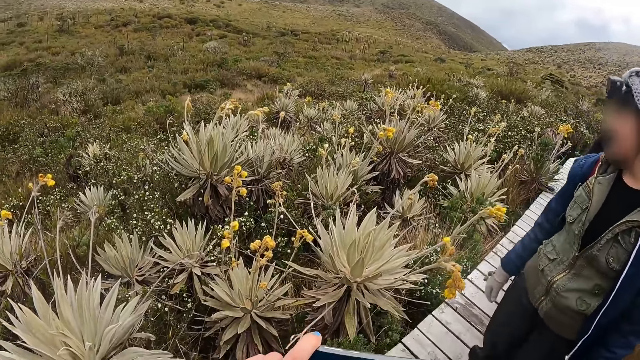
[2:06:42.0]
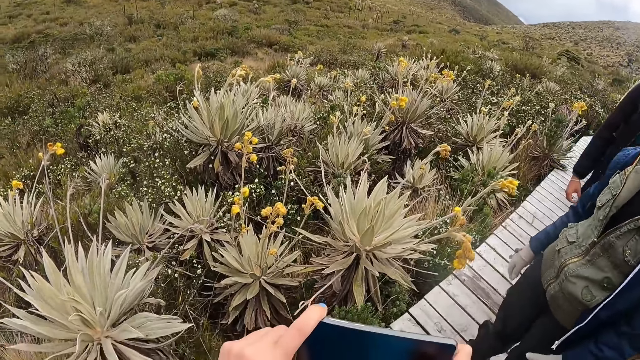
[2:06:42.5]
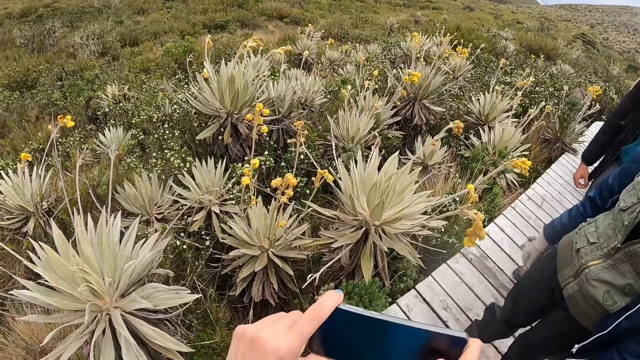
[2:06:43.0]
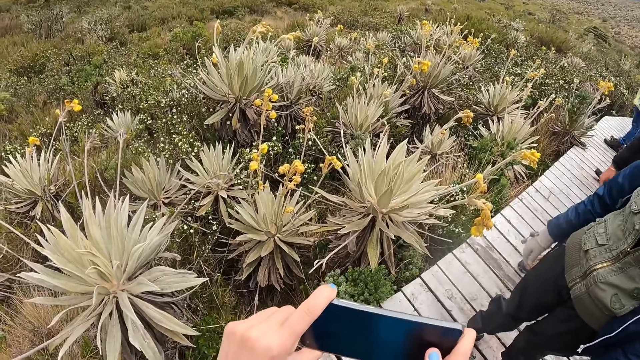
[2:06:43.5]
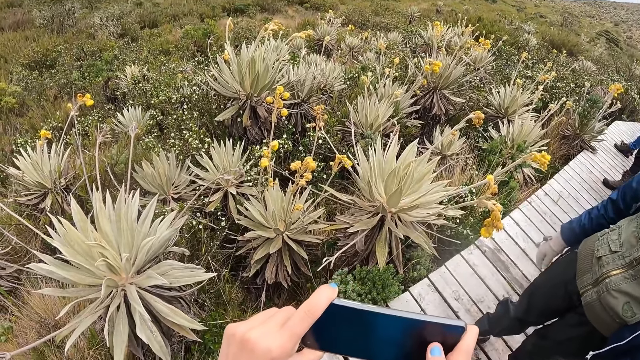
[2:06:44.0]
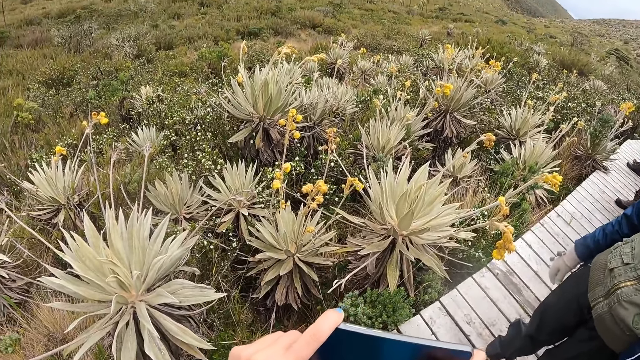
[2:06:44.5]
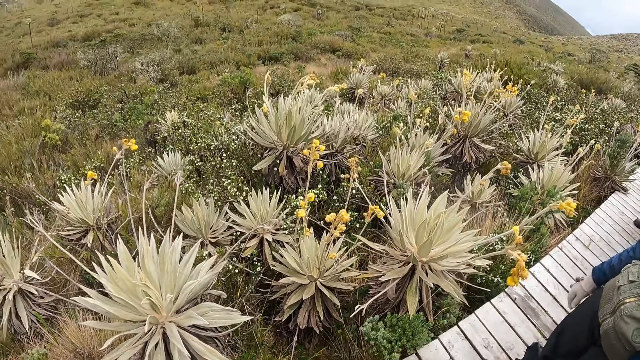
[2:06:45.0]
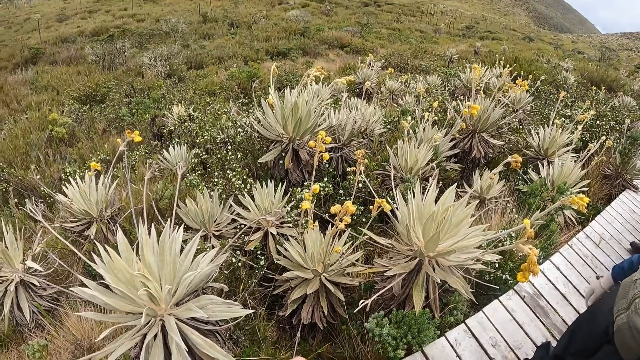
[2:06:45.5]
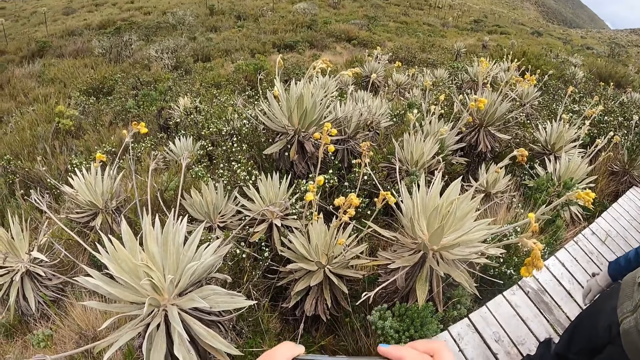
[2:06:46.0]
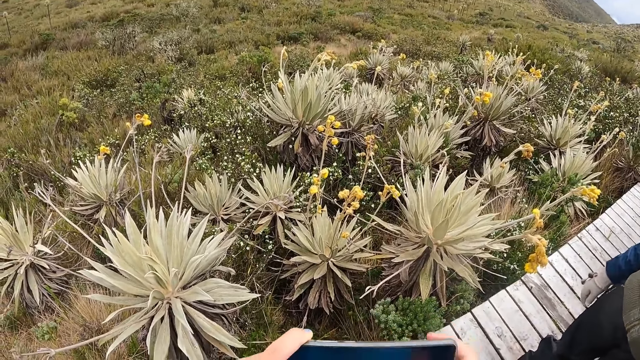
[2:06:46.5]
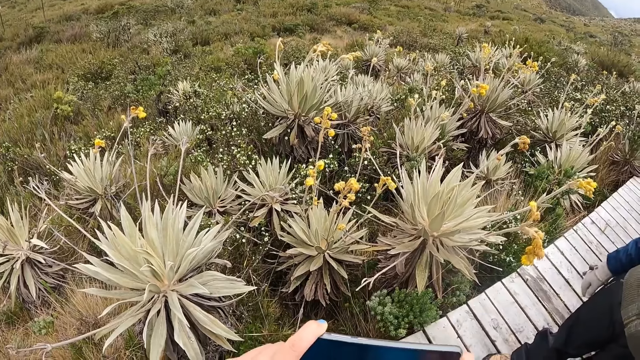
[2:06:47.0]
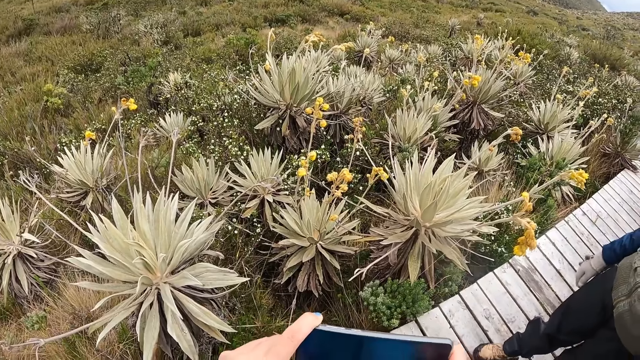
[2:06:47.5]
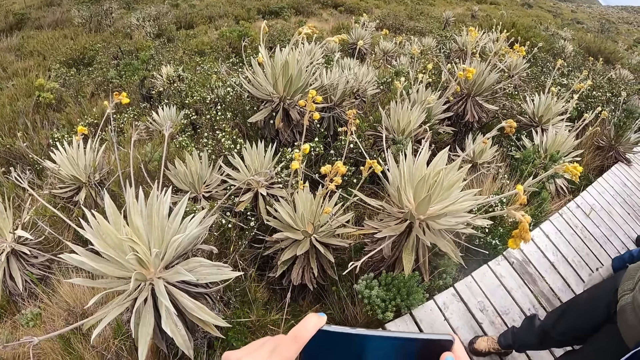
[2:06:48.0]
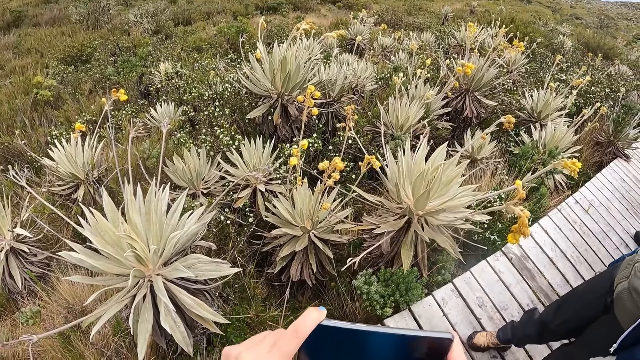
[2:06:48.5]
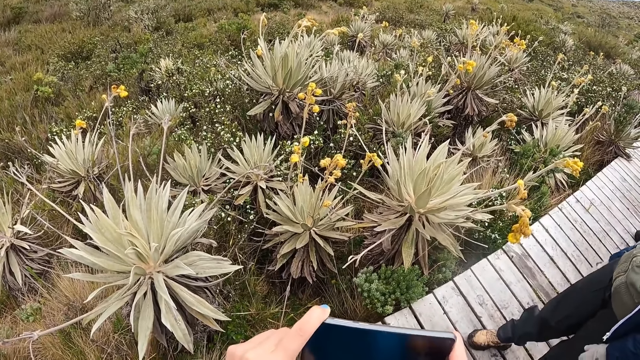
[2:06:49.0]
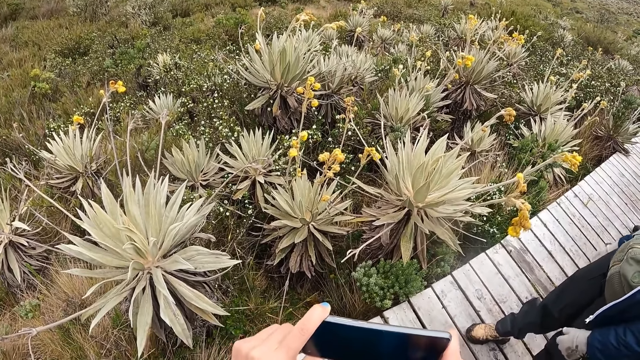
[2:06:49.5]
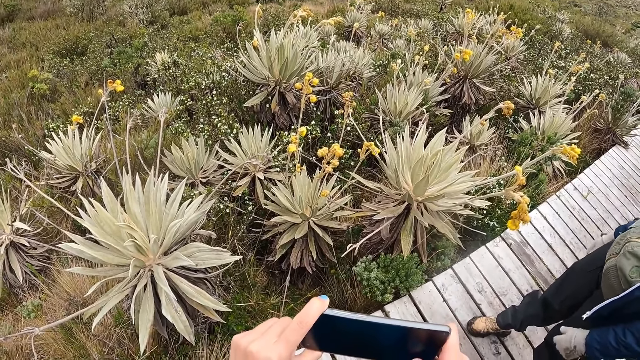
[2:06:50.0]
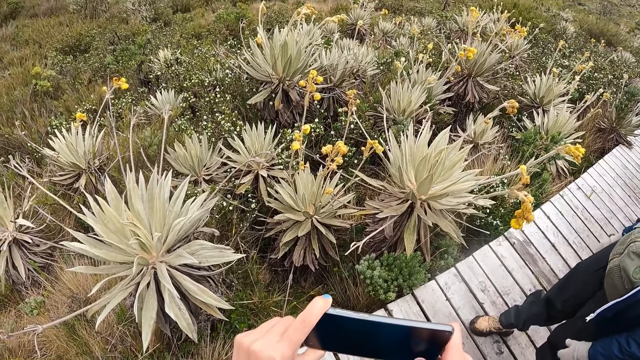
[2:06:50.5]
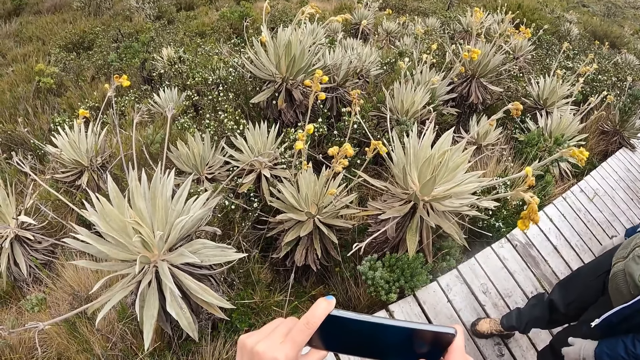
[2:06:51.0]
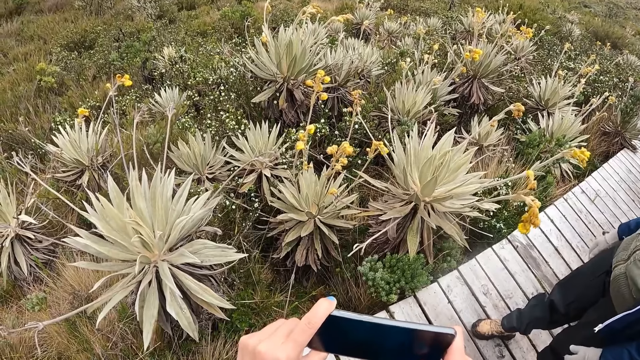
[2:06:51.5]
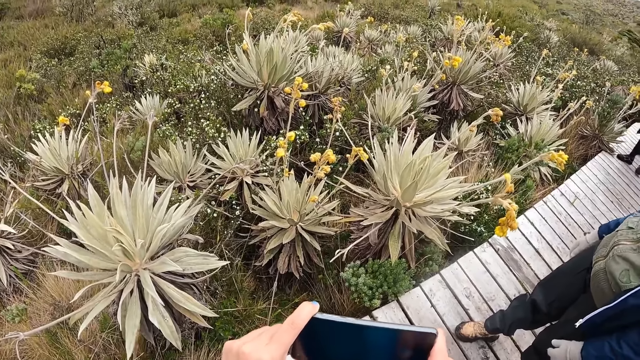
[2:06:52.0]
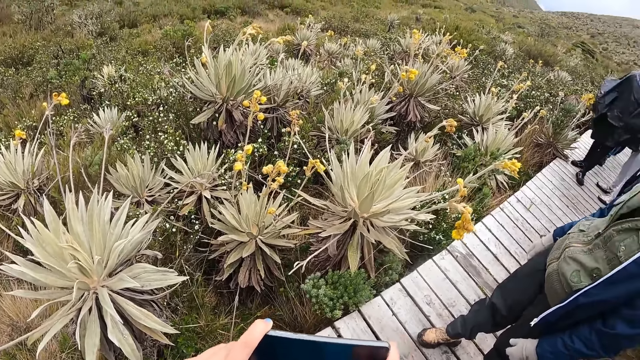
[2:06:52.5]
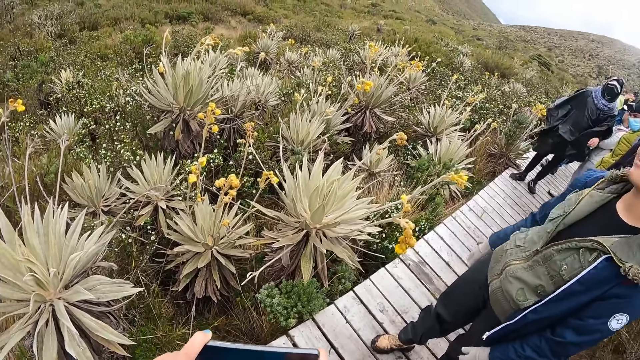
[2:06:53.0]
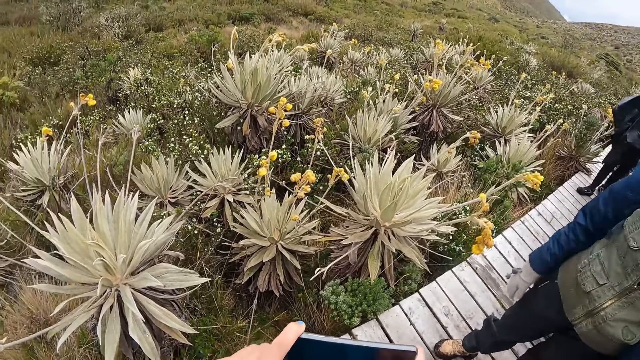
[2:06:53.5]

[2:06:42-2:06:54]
The camera wearer takes a photo with a phone. She records with the phone in her hand.

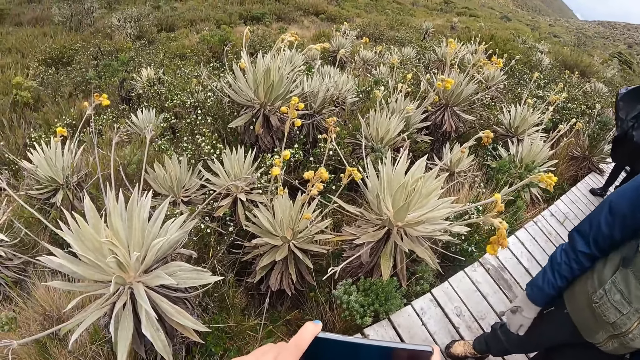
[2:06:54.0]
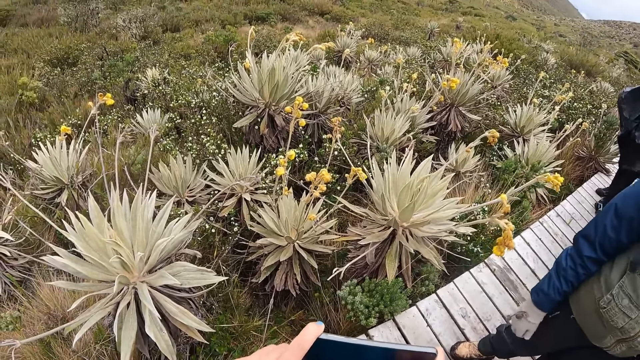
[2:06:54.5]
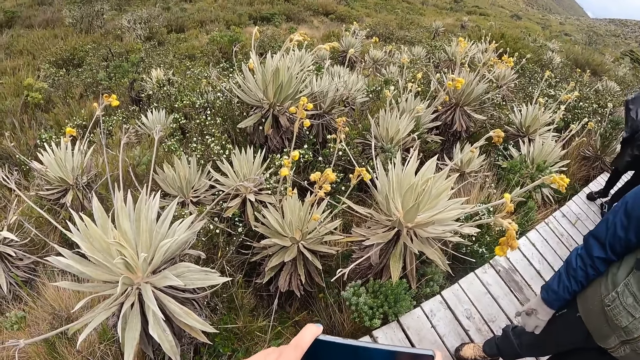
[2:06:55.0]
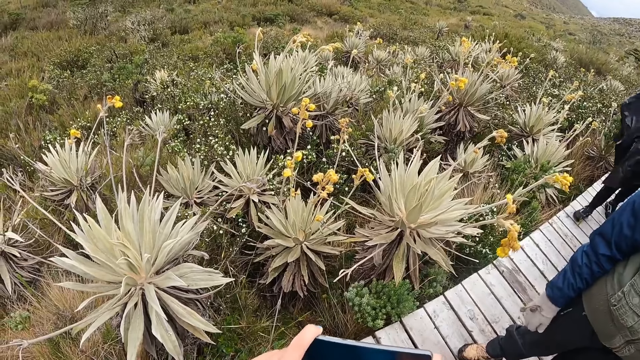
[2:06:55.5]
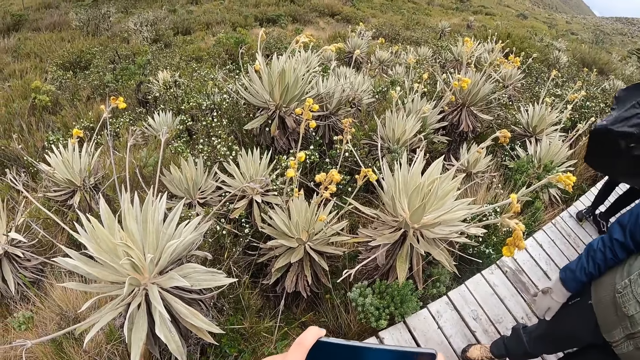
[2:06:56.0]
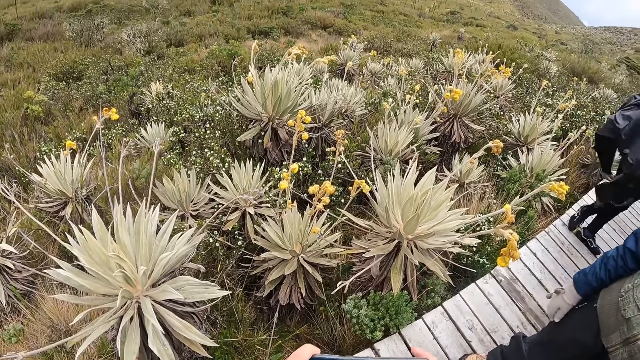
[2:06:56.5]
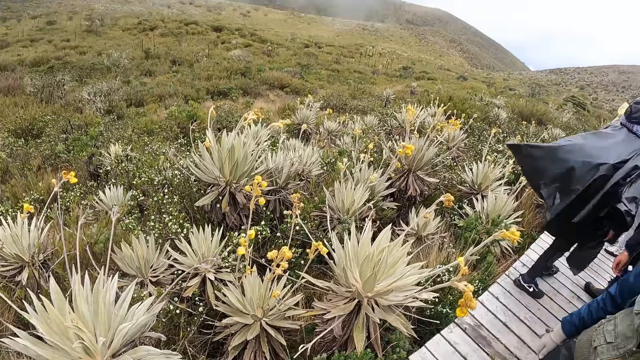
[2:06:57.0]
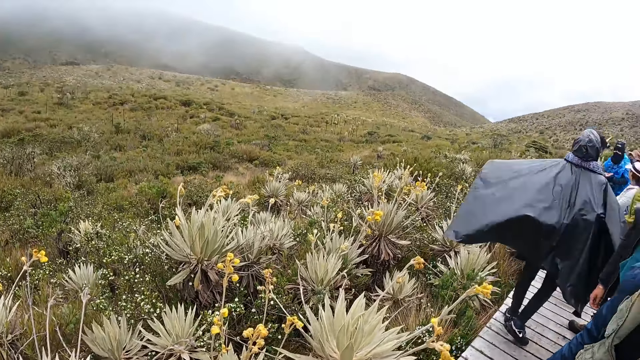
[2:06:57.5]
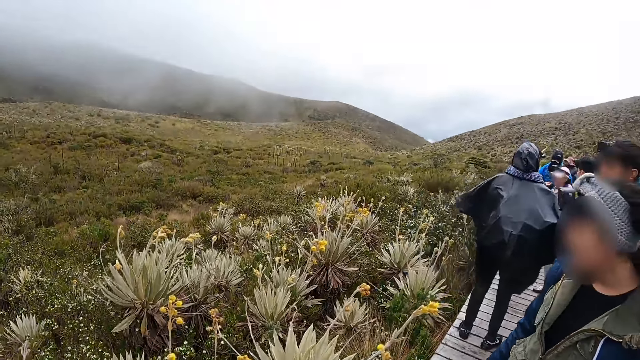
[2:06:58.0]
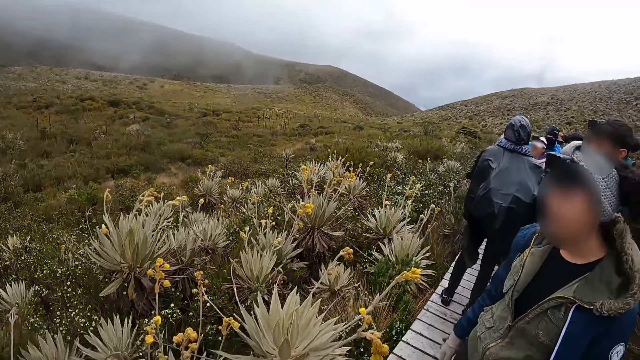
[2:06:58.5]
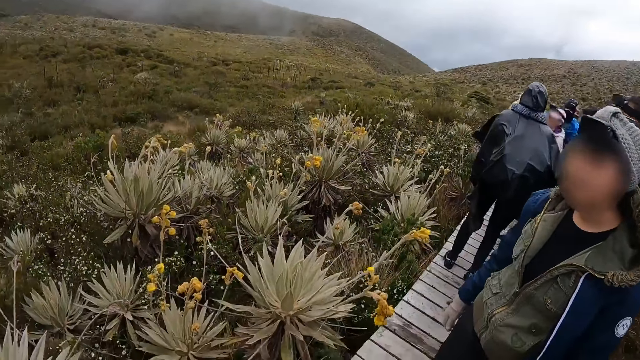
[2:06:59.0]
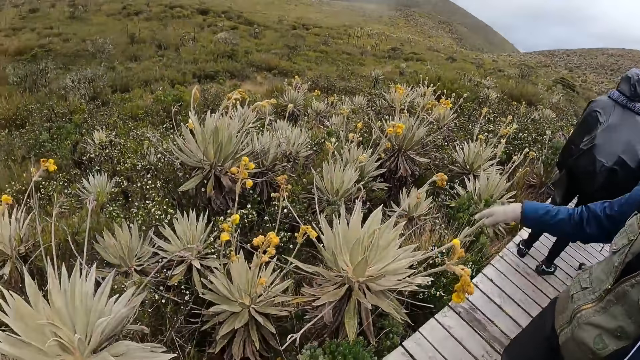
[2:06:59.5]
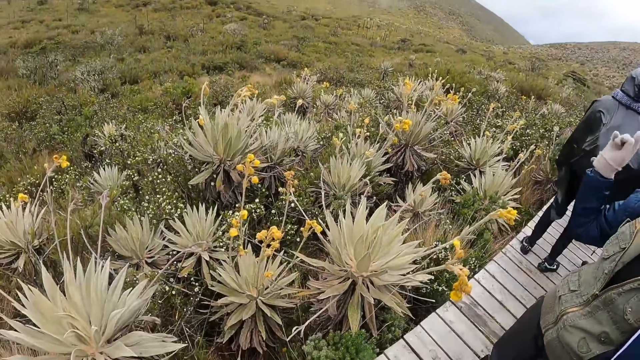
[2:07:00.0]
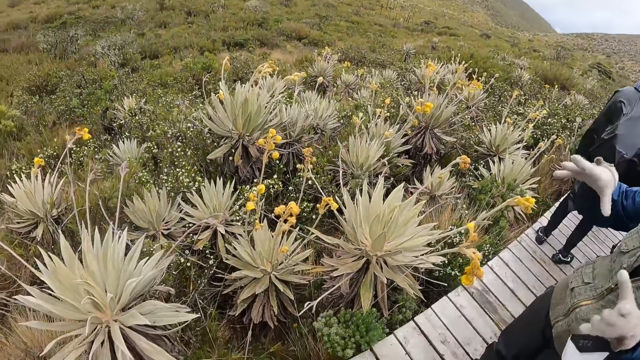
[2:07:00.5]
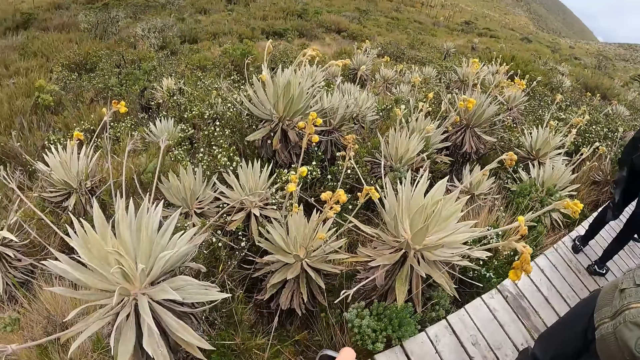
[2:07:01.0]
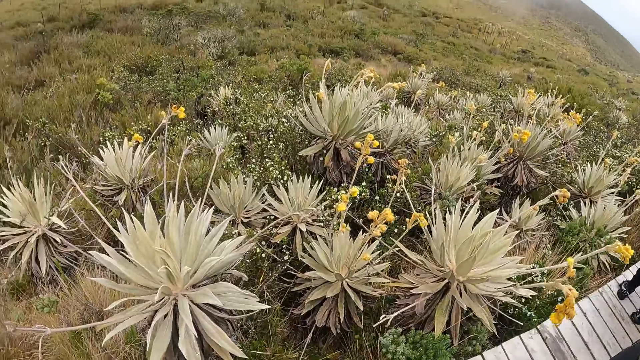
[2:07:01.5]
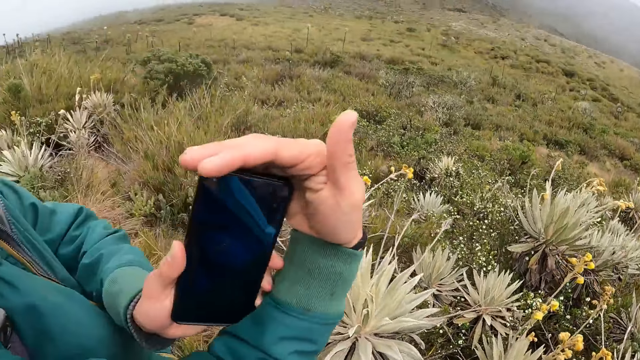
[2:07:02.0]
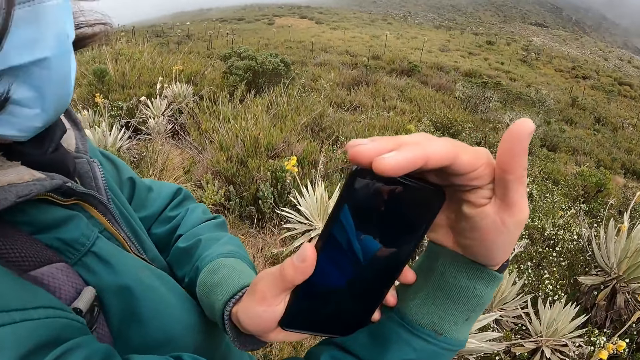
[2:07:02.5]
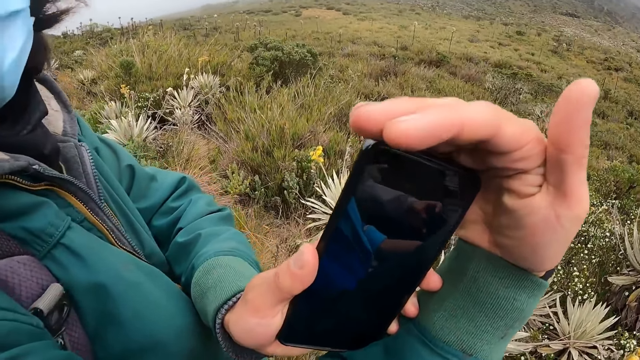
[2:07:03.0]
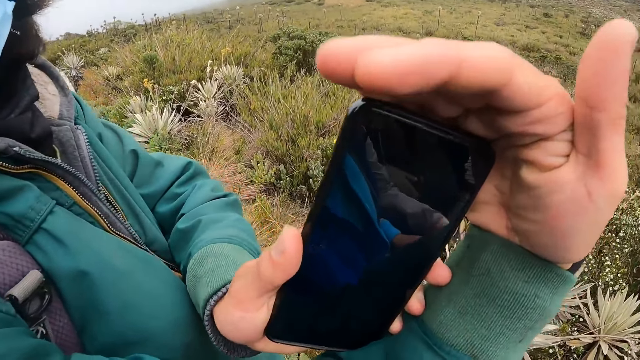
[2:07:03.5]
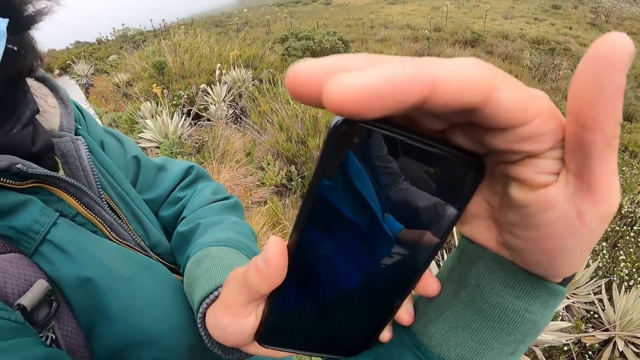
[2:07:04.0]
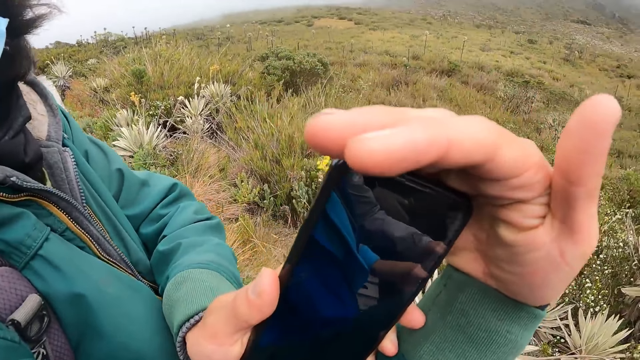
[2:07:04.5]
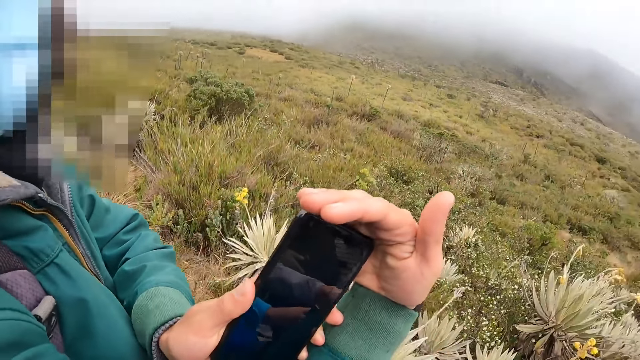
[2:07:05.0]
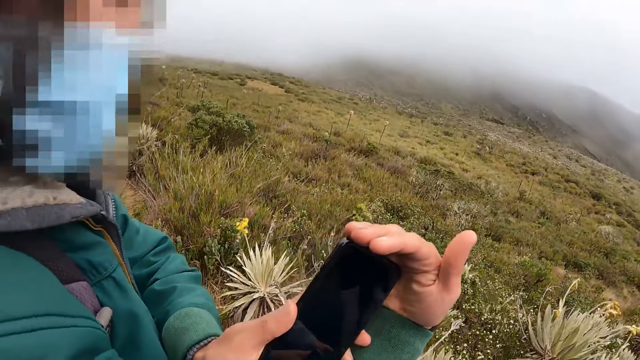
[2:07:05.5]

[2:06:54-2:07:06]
The camera wearer looks around the nature. They interact with a woman. They look at a man's phone. The man shows the camera wearer a picture on his phone.
